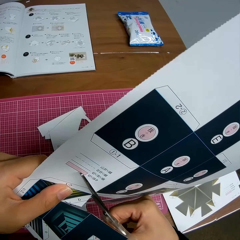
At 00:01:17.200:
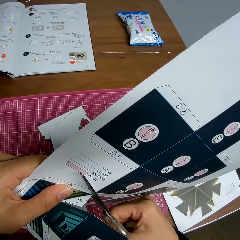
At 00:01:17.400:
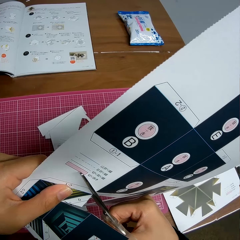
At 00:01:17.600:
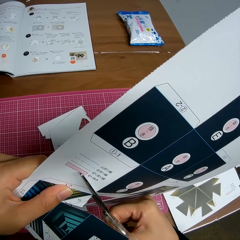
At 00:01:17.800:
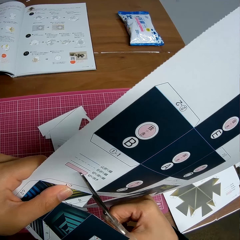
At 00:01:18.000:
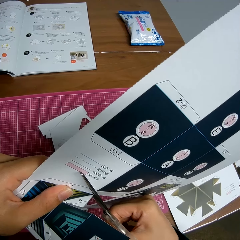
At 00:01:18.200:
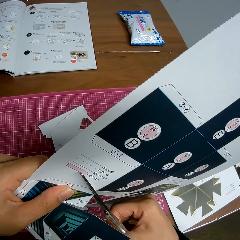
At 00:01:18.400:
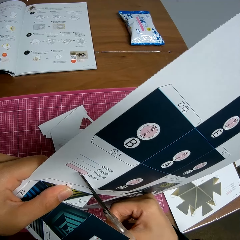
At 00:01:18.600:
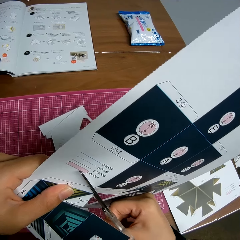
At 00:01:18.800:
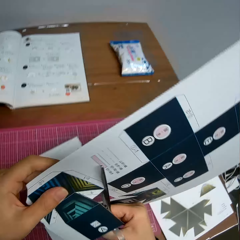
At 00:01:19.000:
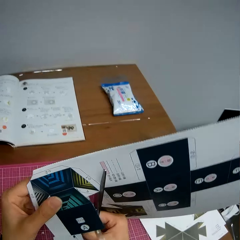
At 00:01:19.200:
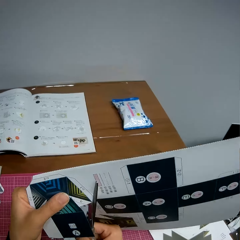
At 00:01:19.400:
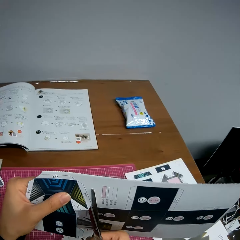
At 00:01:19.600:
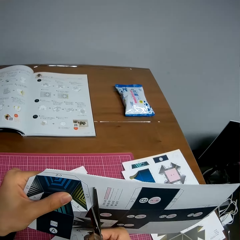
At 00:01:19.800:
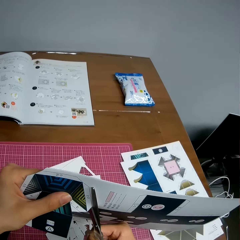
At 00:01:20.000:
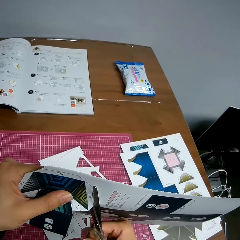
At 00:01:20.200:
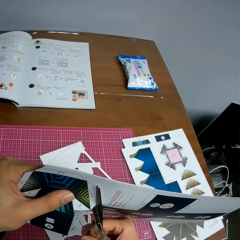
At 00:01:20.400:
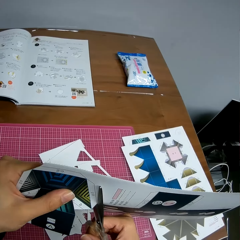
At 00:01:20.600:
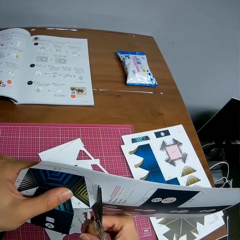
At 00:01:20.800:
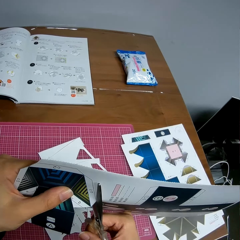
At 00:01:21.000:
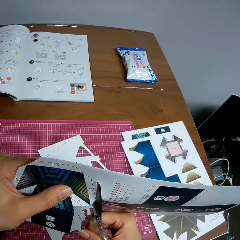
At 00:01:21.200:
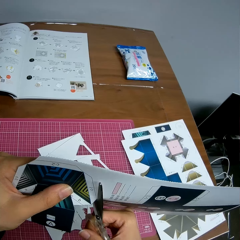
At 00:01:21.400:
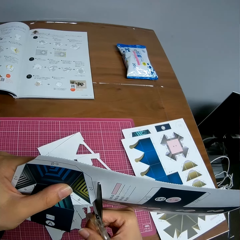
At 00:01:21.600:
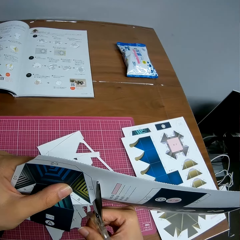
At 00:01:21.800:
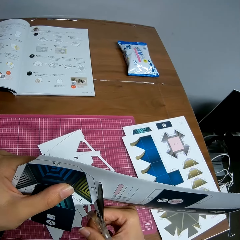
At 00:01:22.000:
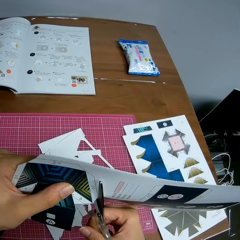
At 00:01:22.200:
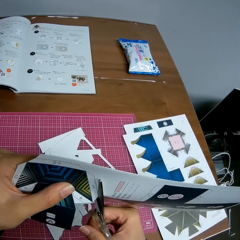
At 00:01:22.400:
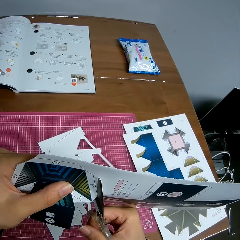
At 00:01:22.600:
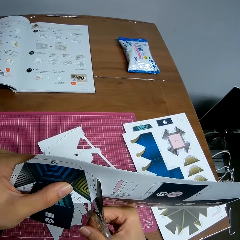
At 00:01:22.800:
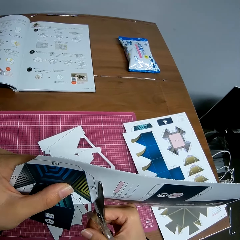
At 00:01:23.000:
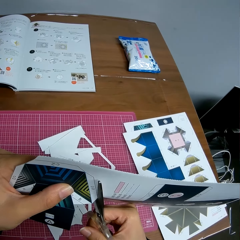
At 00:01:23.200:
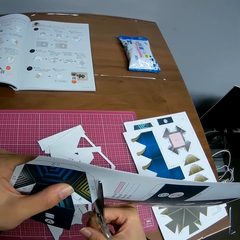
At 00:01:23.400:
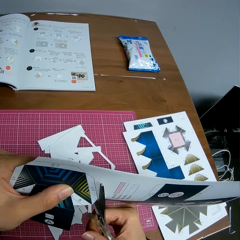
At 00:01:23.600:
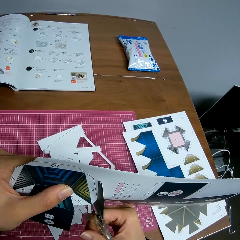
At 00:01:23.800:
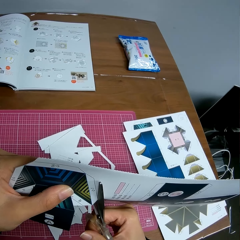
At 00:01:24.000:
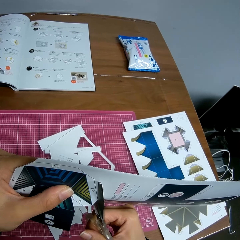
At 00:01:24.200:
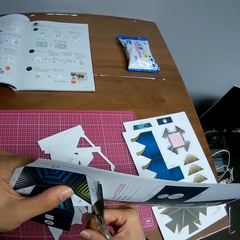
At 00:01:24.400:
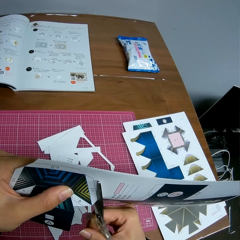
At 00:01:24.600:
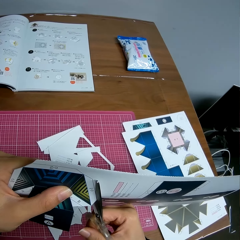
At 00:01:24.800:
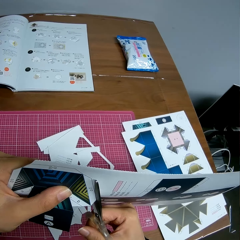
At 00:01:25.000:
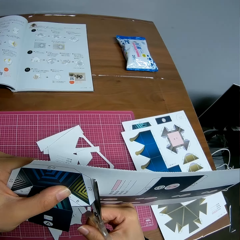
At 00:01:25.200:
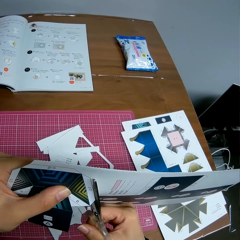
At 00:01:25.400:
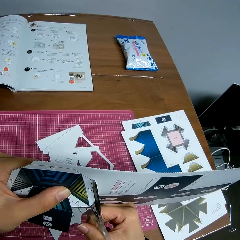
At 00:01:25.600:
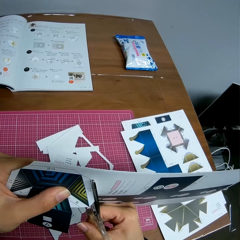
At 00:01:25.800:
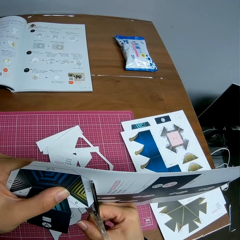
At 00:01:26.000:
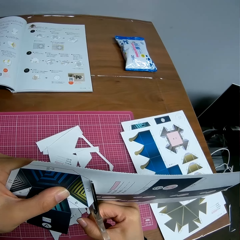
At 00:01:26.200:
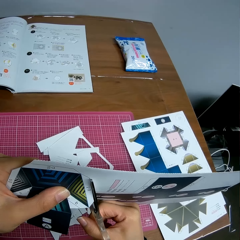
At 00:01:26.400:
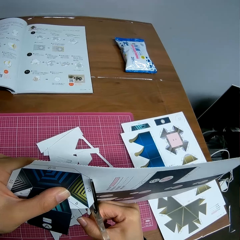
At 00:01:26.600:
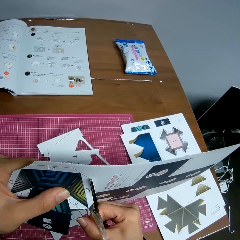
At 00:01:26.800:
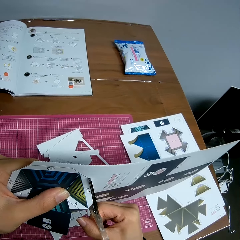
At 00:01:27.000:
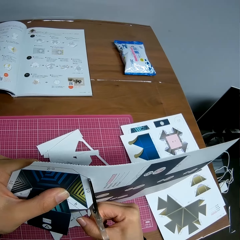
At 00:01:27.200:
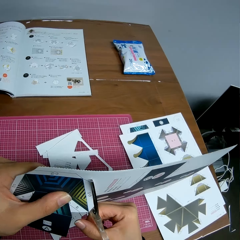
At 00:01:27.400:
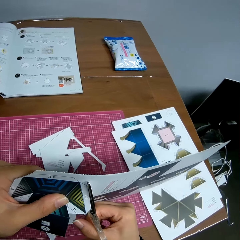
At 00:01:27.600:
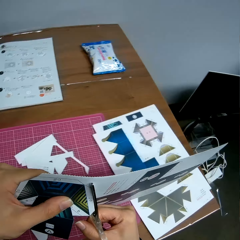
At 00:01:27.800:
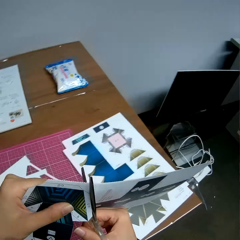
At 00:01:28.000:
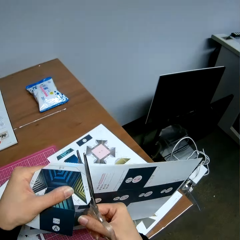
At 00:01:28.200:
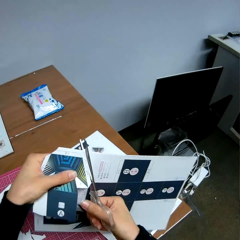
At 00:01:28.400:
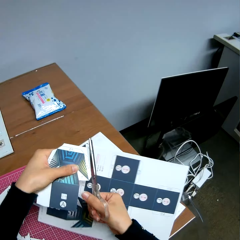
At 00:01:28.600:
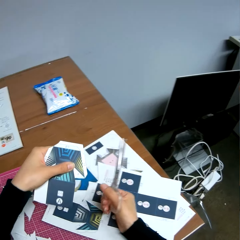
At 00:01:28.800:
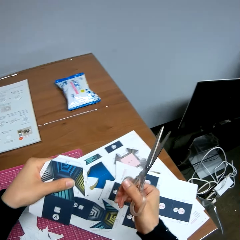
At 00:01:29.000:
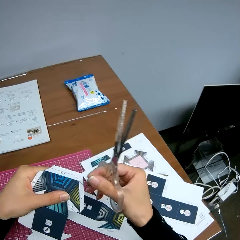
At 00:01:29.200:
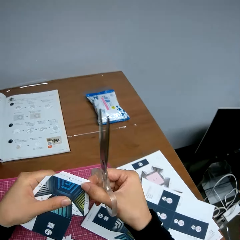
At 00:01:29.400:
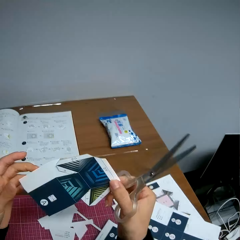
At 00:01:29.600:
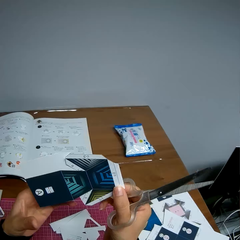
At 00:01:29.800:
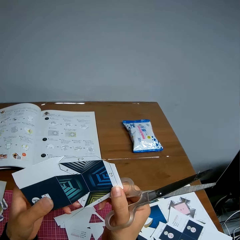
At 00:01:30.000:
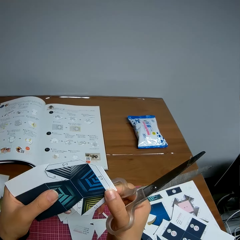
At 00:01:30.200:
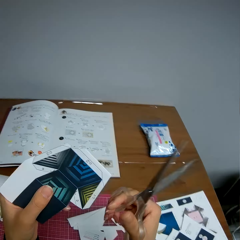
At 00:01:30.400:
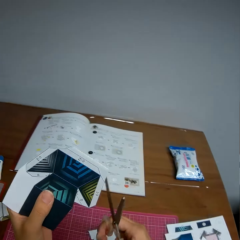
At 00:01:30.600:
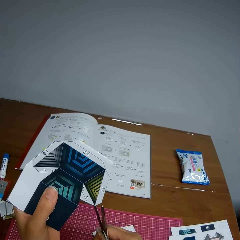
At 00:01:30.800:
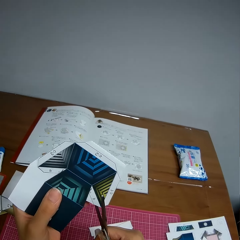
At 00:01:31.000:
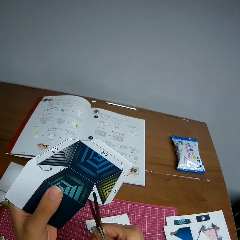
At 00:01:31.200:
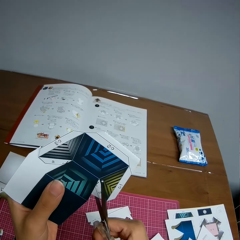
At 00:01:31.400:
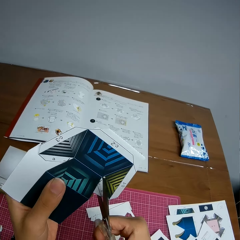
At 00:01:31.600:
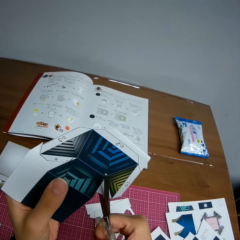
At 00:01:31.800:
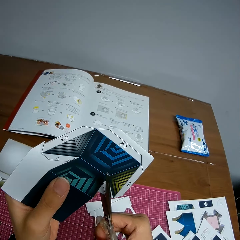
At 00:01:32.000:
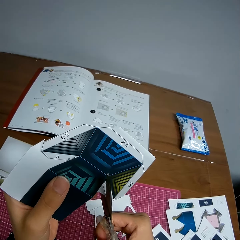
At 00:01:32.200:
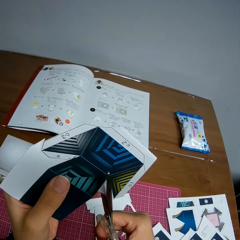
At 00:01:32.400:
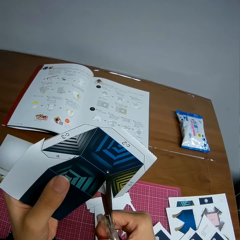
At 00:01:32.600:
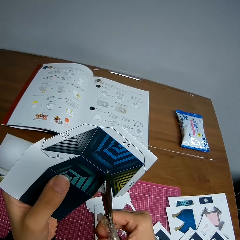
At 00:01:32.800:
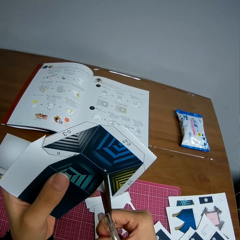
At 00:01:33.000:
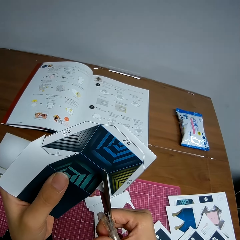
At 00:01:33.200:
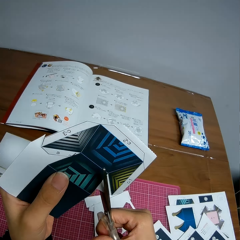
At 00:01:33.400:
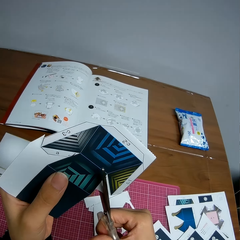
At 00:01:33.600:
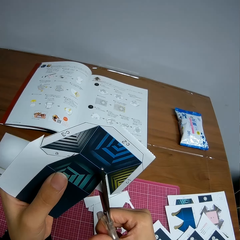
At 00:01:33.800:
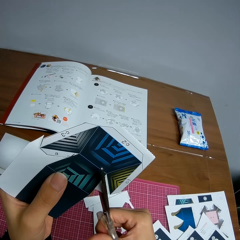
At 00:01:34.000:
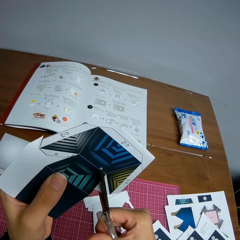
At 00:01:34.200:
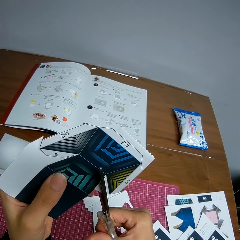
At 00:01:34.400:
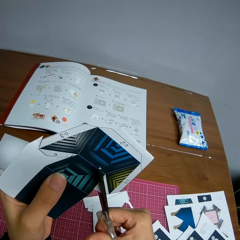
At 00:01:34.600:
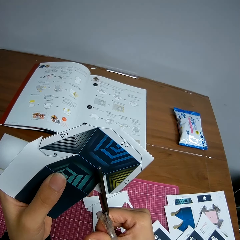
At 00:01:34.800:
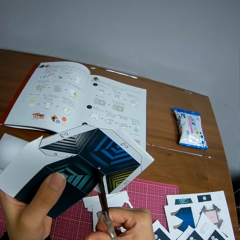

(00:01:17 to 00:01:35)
The camera wearer continues cutting the paper with the scissors. She adjusts the paper in her hand. She continues cutting the paper with the scissors. She drops a part of the paper on a table. She adjusts the paper in her hand. She turns the paper in her hands. She continues cutting the paper with the scissors.

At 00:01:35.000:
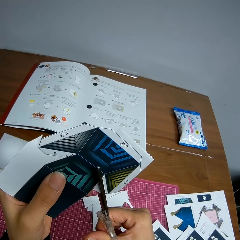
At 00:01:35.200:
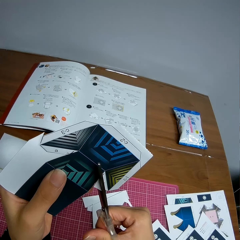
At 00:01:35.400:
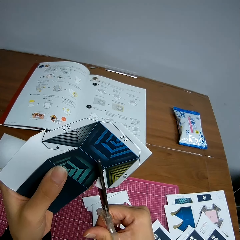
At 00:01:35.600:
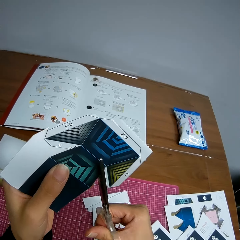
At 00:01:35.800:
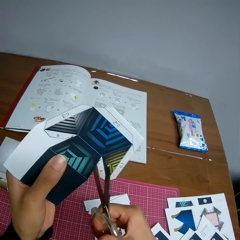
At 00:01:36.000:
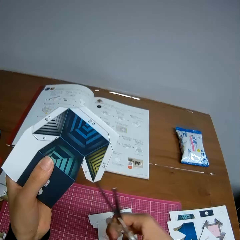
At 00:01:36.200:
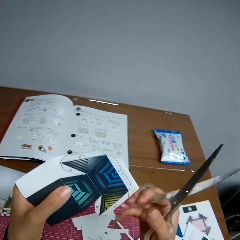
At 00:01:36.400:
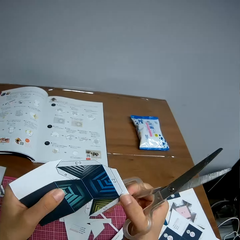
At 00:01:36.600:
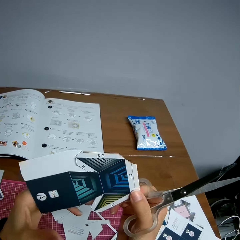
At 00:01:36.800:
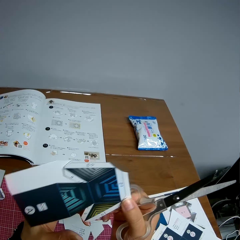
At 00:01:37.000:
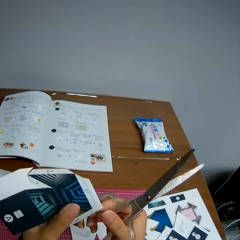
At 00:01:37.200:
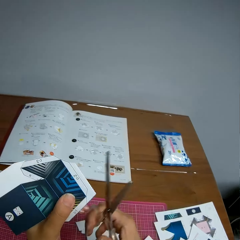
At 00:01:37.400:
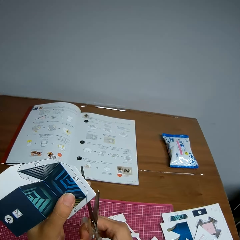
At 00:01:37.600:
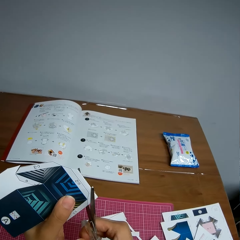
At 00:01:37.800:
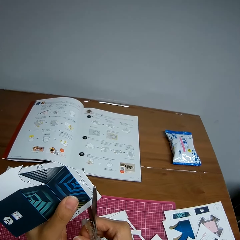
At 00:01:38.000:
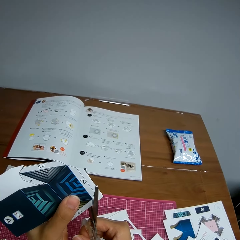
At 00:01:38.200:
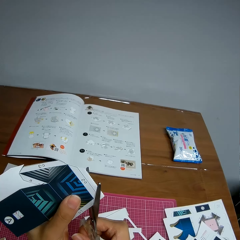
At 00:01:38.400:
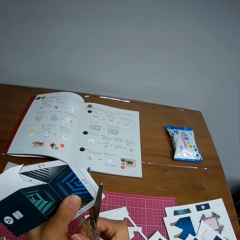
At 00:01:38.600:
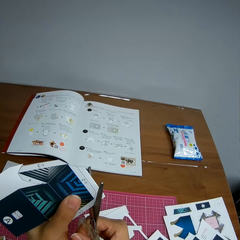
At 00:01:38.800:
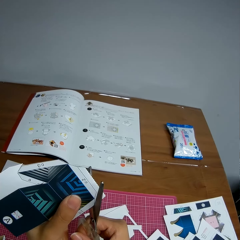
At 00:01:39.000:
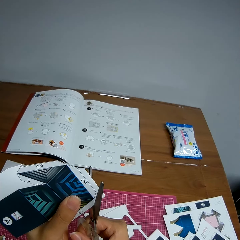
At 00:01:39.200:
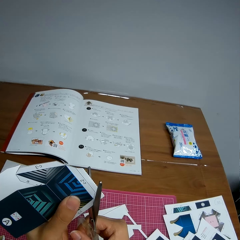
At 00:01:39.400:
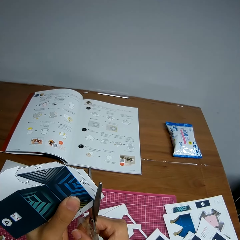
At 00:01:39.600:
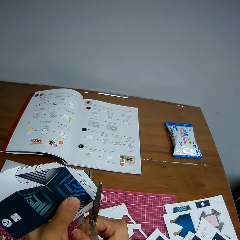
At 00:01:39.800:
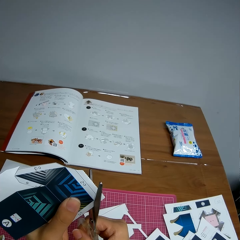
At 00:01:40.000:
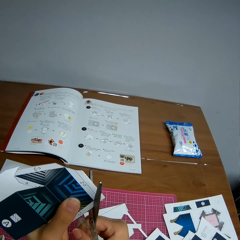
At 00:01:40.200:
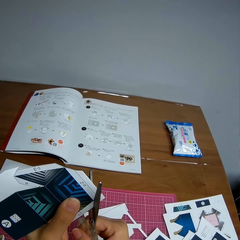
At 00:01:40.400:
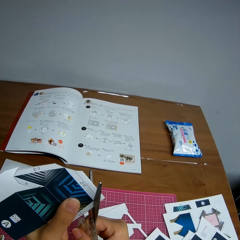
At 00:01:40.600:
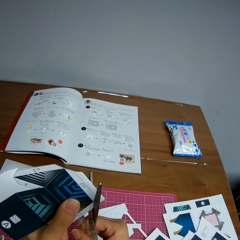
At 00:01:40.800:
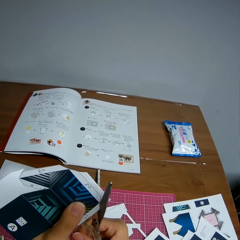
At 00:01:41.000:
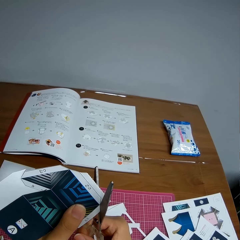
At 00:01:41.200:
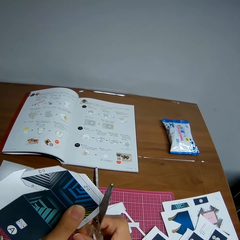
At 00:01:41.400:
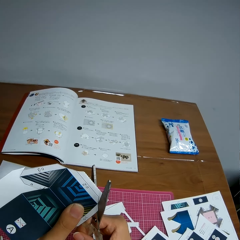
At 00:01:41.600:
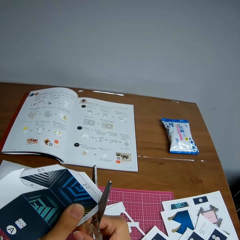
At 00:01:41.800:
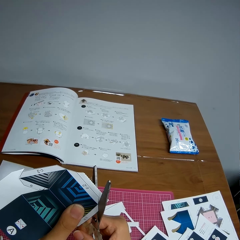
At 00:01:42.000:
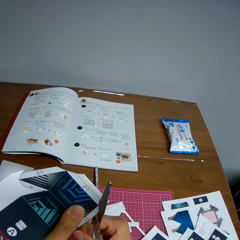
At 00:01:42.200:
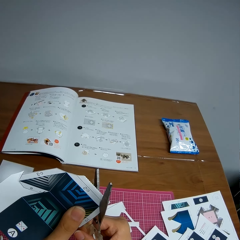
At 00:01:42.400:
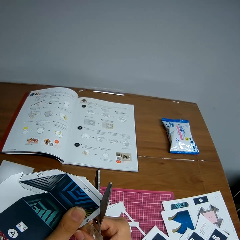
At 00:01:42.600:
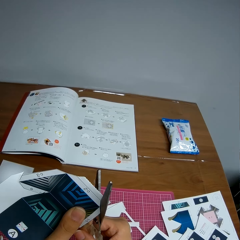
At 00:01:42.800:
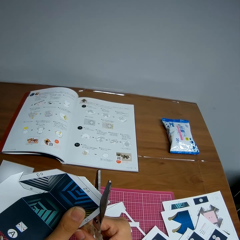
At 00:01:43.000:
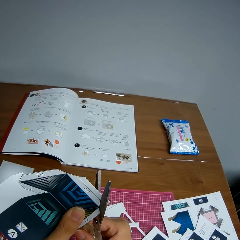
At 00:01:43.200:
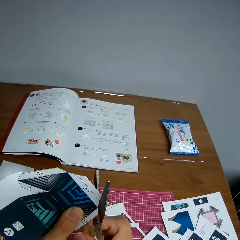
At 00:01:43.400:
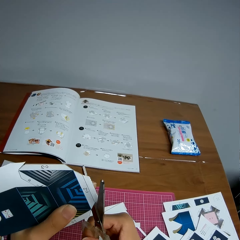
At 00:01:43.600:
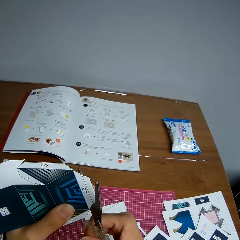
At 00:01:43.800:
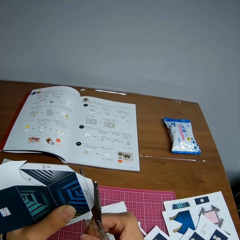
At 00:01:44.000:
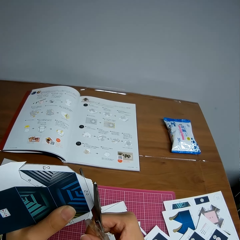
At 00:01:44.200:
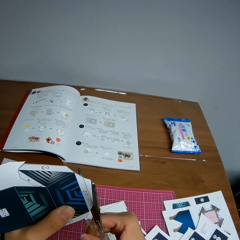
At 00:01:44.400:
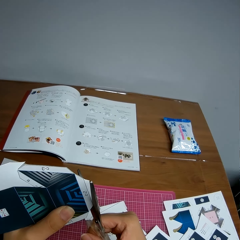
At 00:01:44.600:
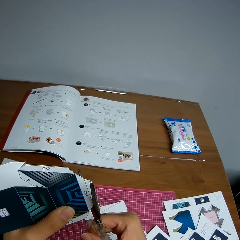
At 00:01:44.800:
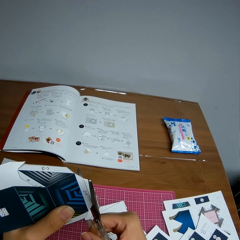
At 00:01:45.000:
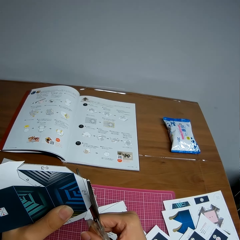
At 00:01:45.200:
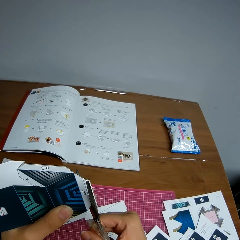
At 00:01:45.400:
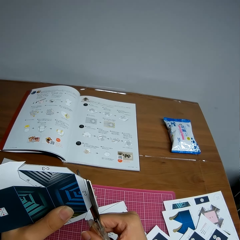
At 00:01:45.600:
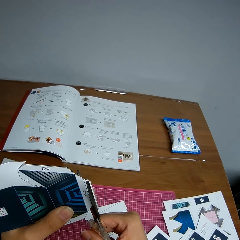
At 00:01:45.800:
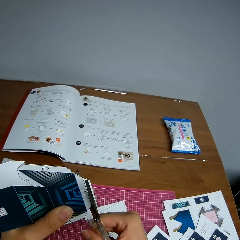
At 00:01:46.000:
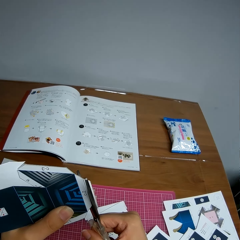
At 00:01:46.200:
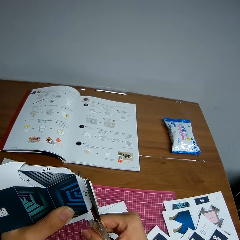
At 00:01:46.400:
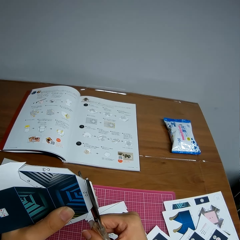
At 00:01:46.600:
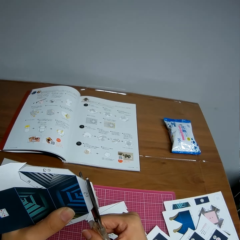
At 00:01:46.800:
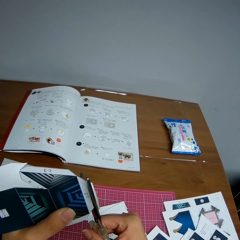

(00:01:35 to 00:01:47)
The camera wearer adjusts the paper in her hand. She holds the paper in hand. She continues cutting the paper with the scissors.
